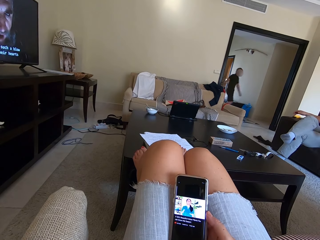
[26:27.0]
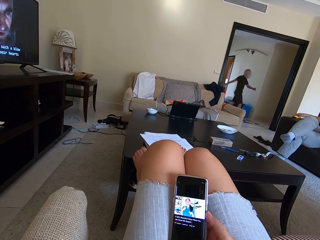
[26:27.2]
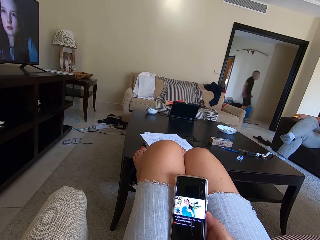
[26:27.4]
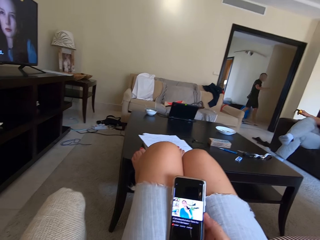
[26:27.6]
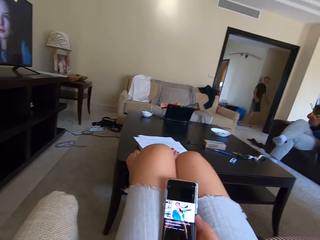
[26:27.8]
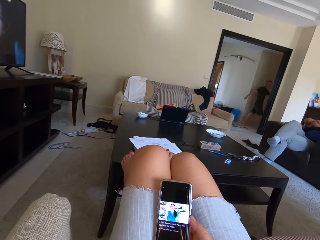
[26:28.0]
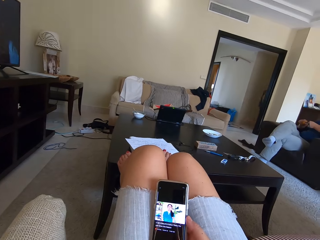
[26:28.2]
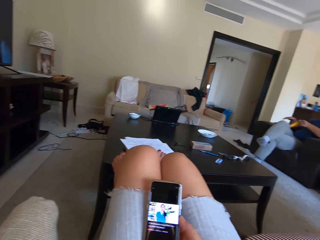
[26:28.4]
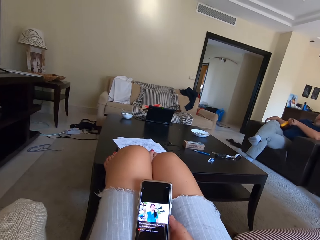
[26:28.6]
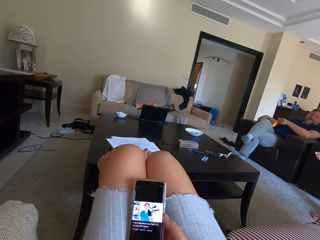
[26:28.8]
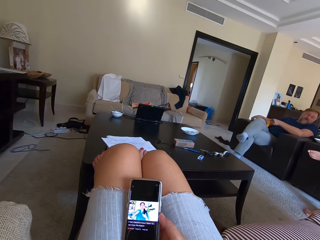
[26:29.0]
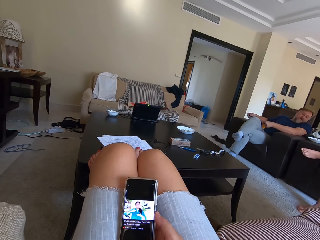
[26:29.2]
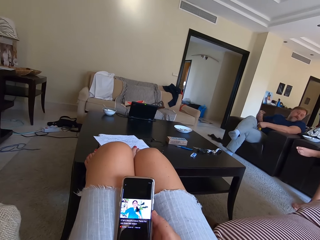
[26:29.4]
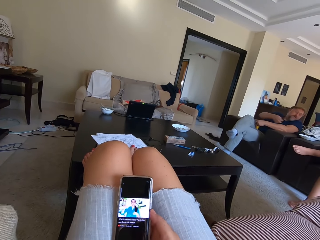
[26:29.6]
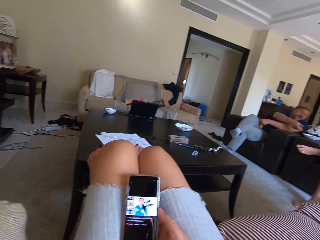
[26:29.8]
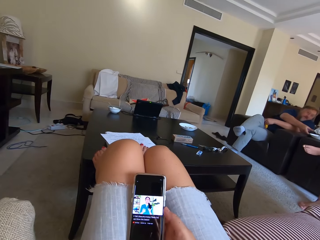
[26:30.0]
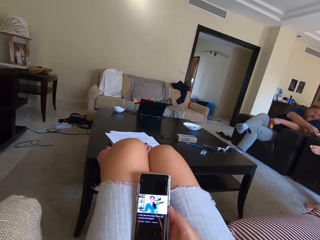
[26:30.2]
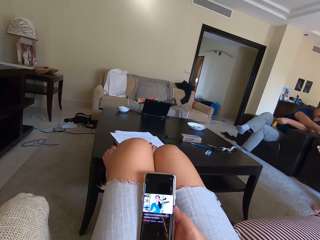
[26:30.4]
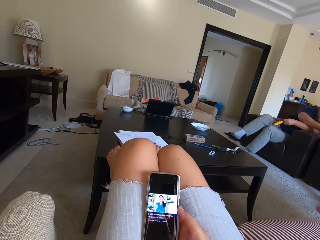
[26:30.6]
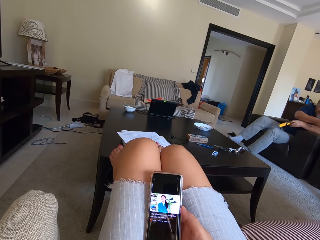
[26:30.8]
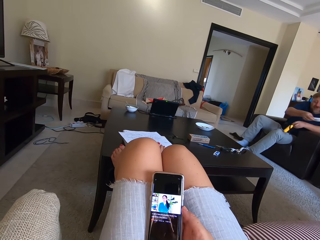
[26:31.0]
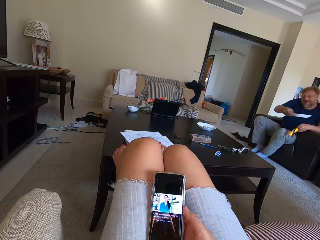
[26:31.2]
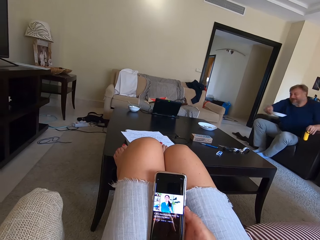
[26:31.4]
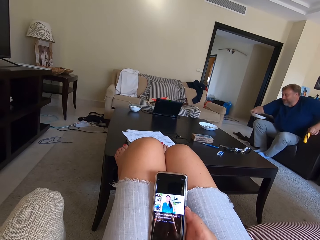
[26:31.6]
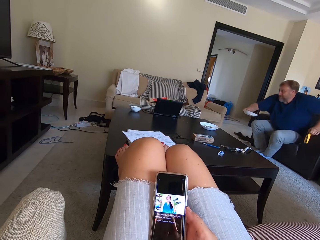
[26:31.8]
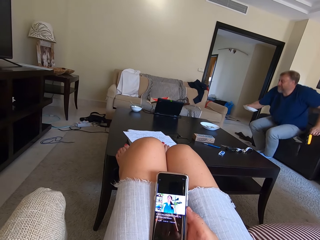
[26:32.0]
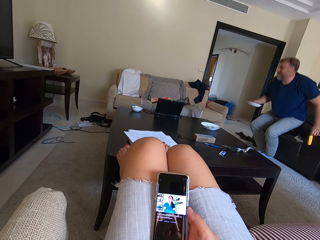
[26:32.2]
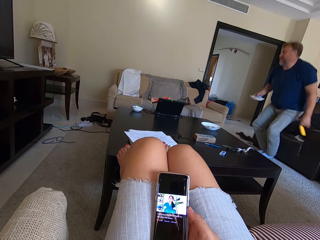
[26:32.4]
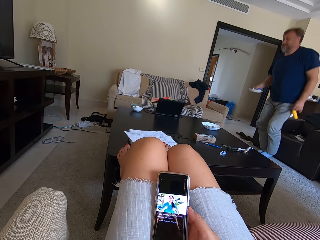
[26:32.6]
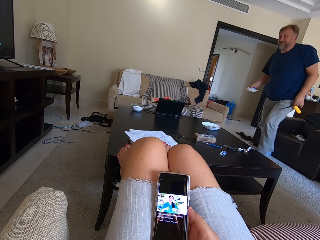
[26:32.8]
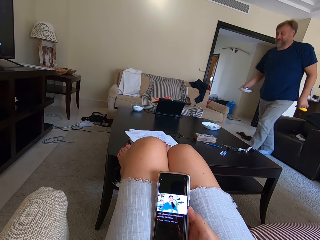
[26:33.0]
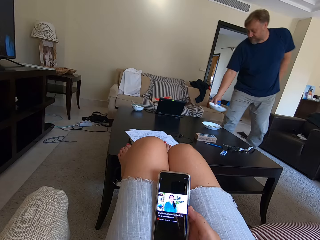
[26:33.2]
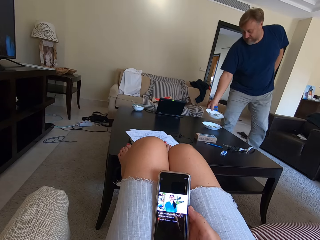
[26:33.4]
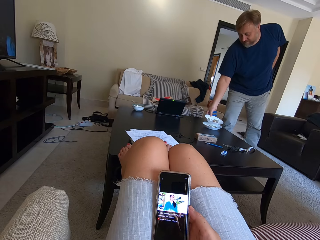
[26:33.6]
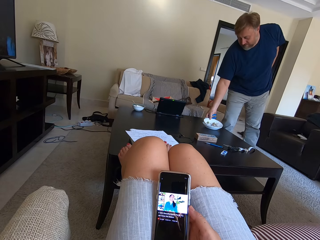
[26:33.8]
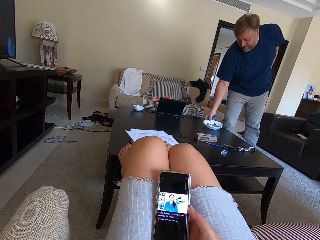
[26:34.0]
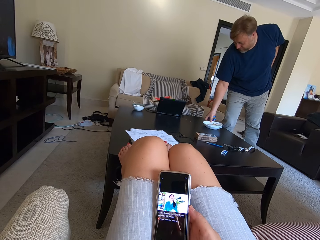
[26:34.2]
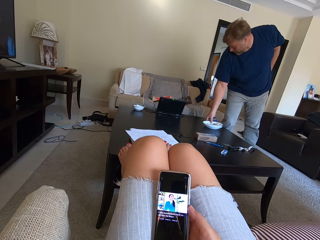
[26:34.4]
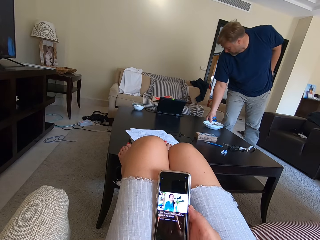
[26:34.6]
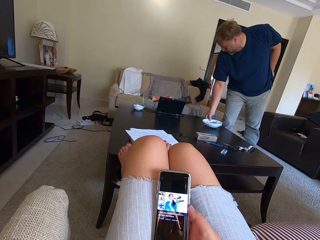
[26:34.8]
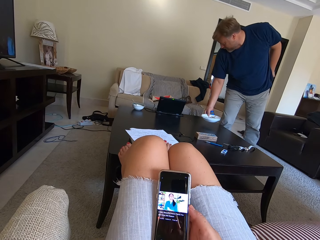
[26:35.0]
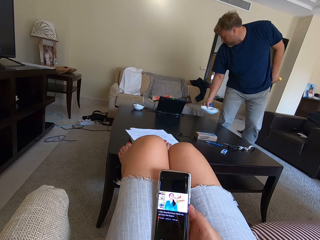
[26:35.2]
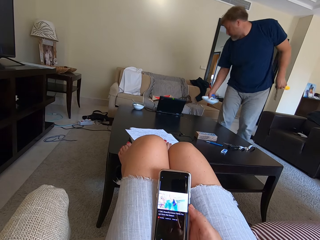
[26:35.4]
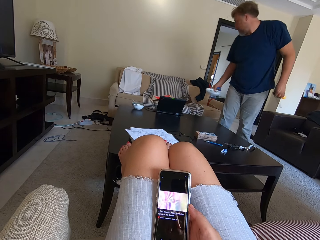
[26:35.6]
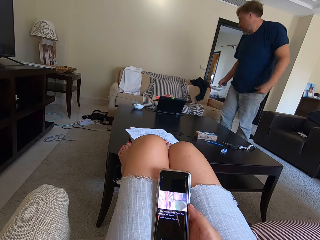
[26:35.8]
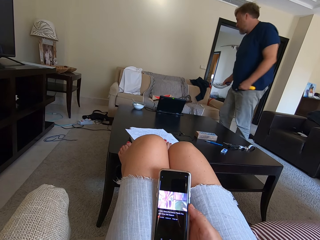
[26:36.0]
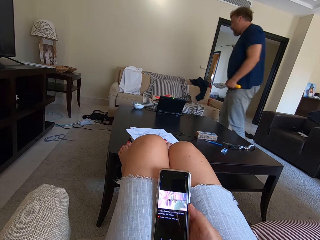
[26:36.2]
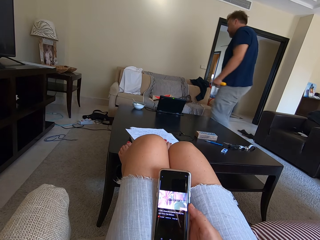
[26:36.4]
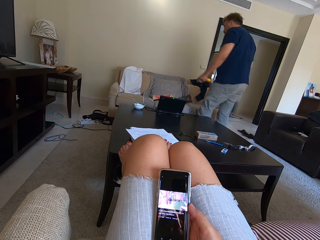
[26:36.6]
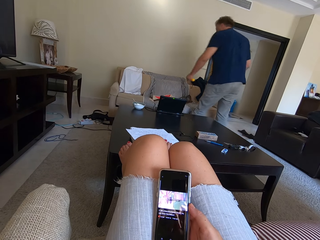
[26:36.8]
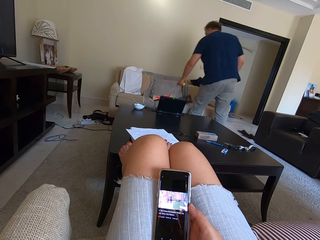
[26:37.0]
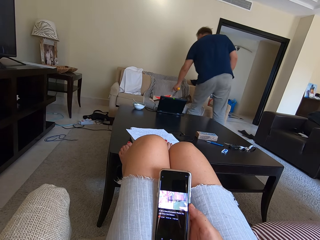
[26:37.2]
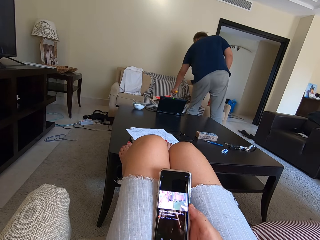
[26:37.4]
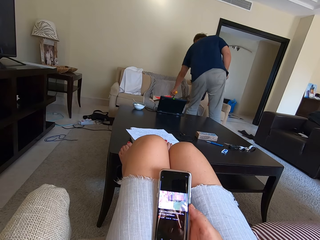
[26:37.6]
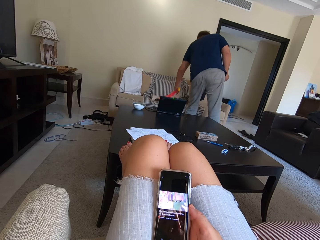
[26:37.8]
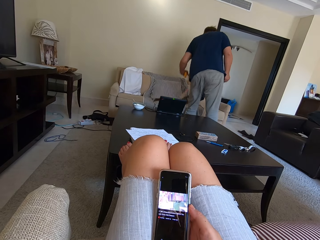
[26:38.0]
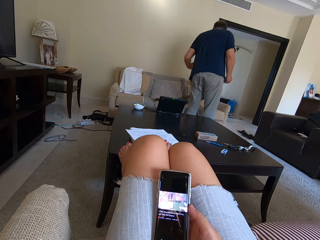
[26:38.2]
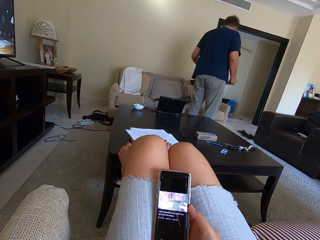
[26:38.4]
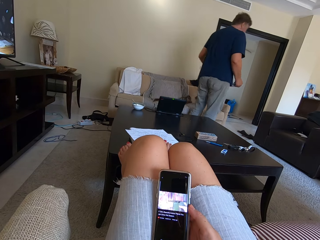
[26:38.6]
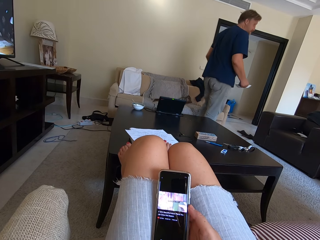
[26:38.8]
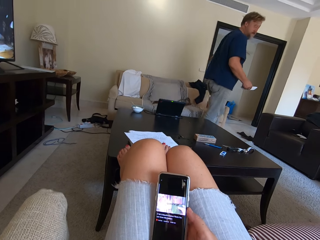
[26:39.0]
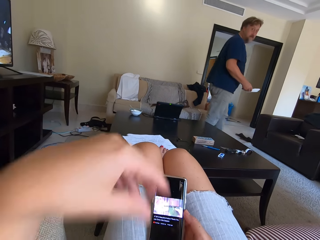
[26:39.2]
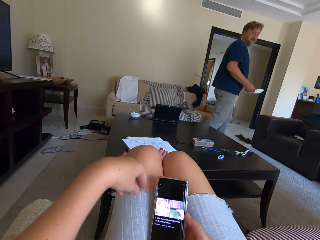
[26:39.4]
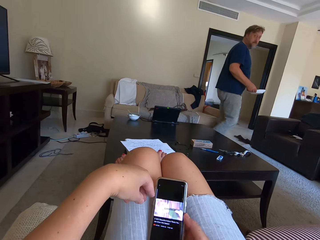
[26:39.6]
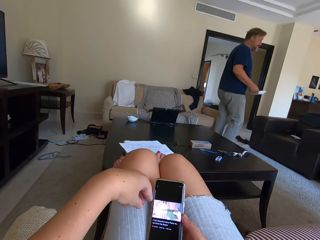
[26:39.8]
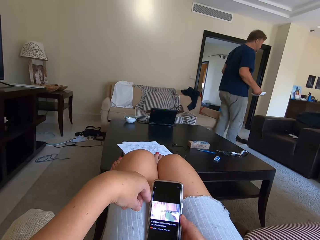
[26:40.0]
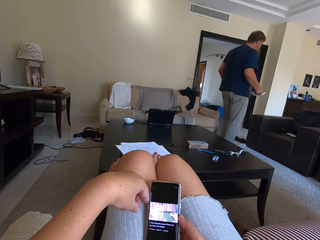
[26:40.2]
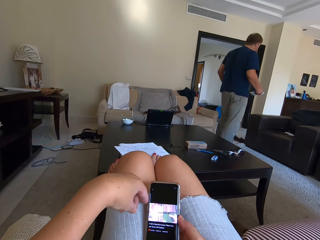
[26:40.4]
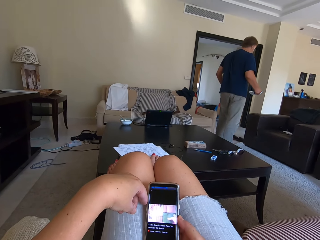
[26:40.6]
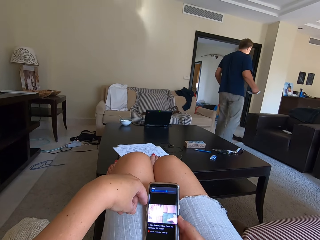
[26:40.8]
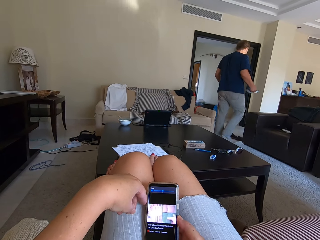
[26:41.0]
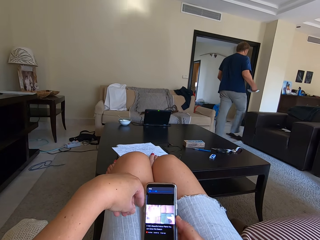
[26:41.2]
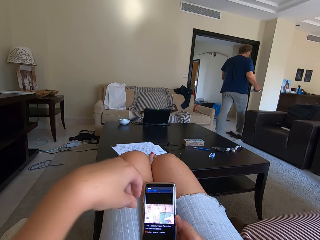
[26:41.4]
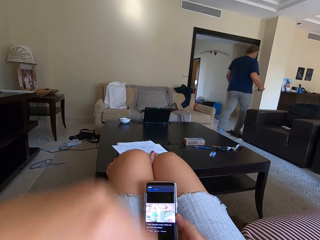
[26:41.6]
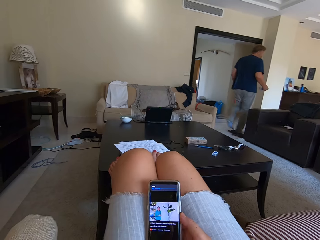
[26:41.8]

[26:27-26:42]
A person walks towards another room. A man picks the plate from the chair. The man stands up. The man walks around the room. The man puts the plate on the table. The man picks the plate. The man walks around the room. The man picks a cloth or paper. The man walks around the room and walks away.

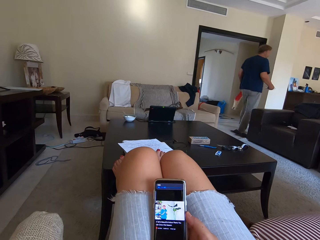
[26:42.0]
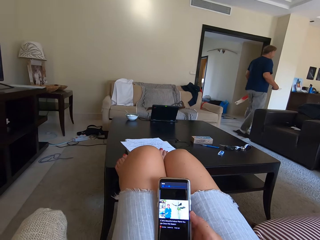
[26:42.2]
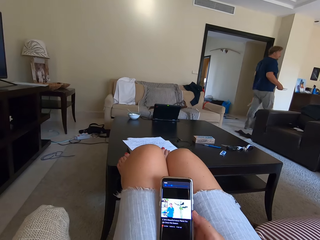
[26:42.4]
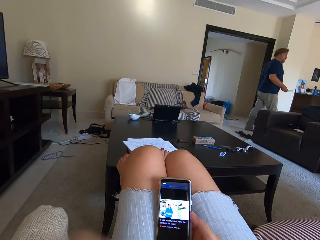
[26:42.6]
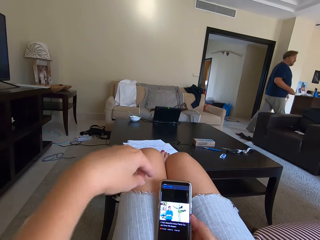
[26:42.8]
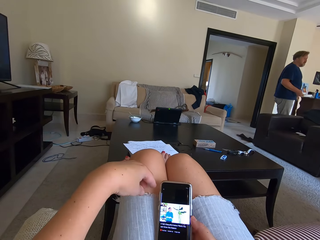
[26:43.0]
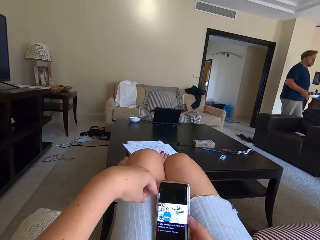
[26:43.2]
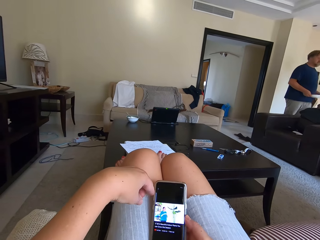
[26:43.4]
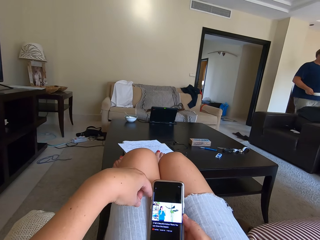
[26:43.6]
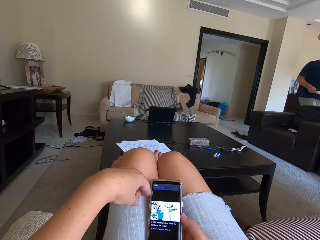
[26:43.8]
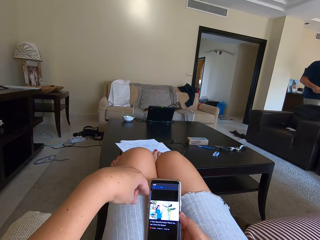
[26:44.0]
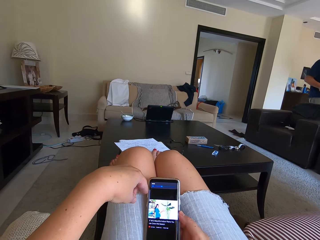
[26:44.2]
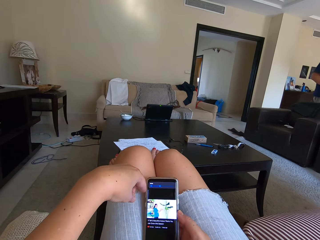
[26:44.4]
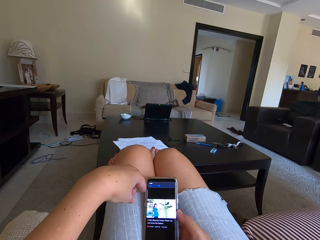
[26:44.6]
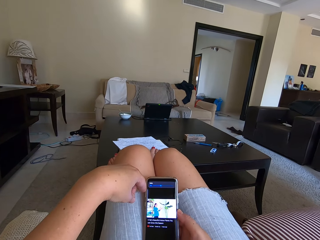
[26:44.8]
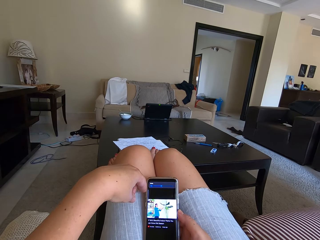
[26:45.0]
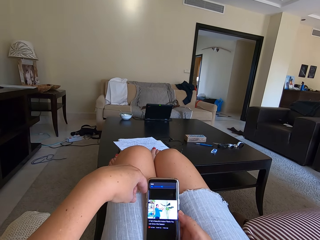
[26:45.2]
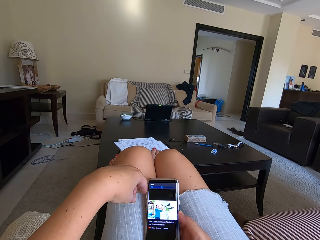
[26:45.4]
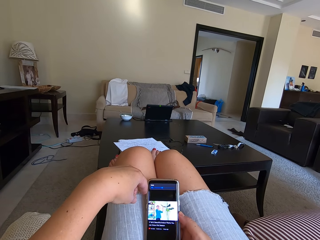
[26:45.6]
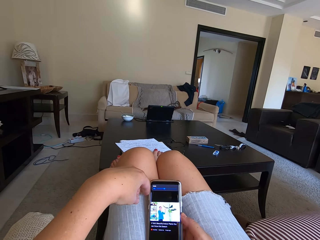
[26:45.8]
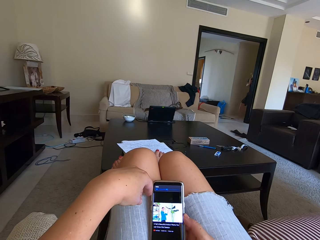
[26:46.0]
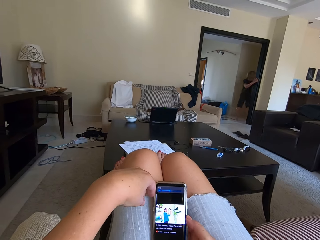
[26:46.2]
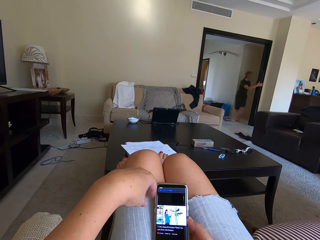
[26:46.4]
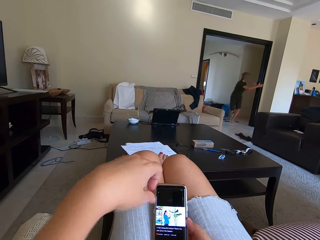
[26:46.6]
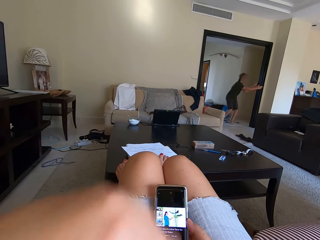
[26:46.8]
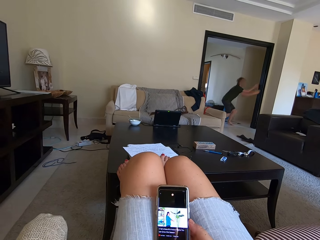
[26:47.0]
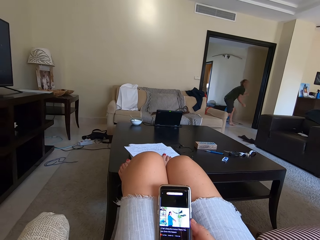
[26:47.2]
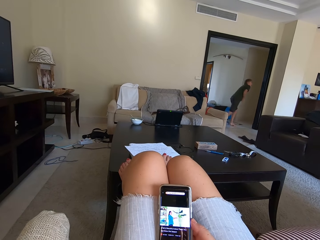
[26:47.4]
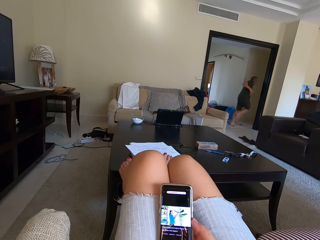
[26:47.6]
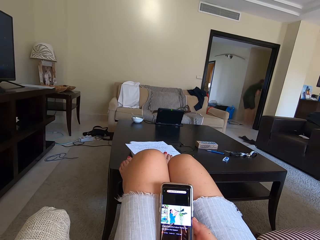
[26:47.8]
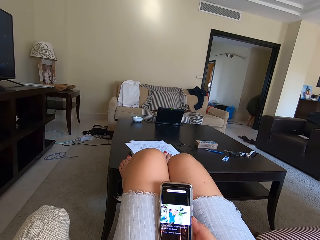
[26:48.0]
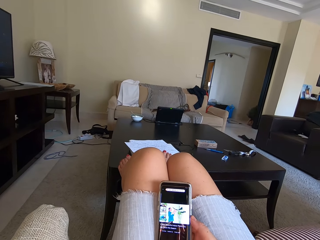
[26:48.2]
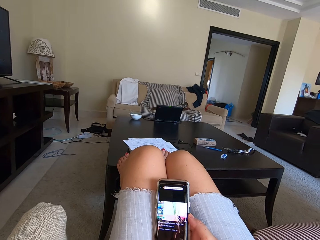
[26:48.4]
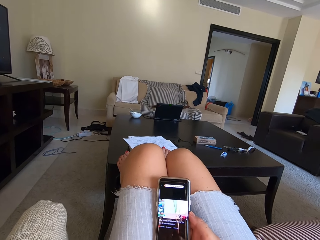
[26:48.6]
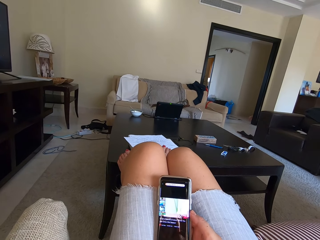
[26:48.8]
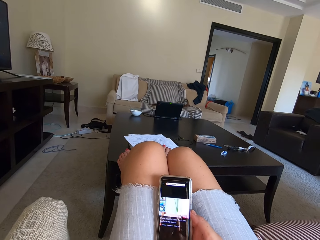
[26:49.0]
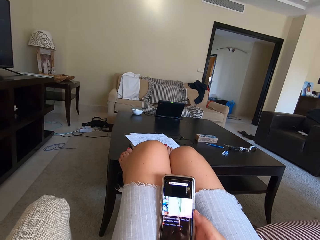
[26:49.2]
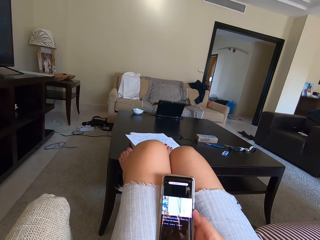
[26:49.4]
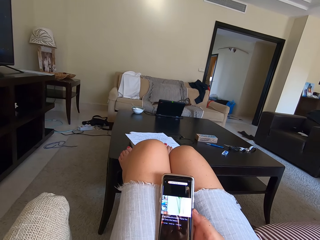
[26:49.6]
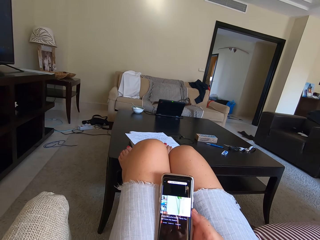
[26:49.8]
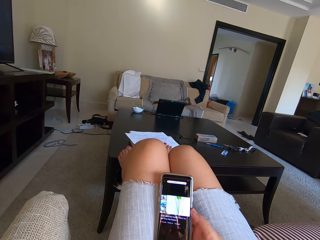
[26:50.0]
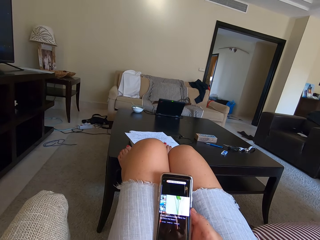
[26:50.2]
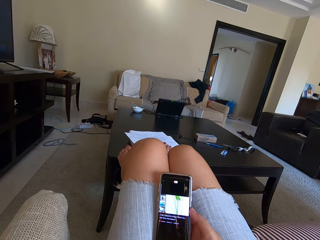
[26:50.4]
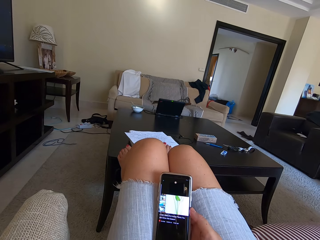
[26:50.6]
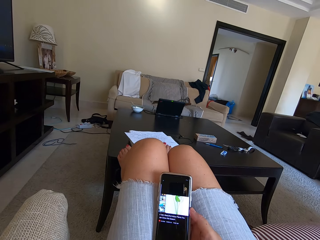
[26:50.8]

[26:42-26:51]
A person walks around the room.
